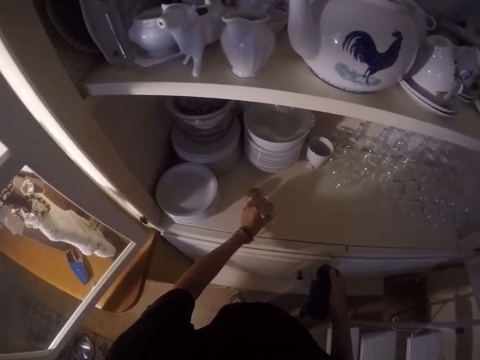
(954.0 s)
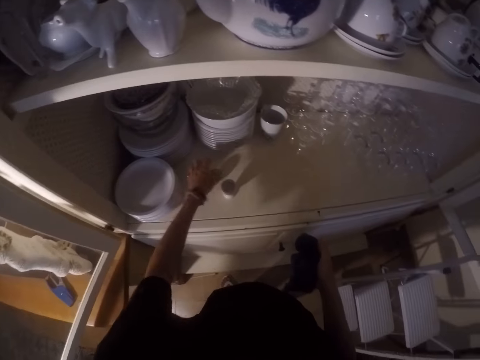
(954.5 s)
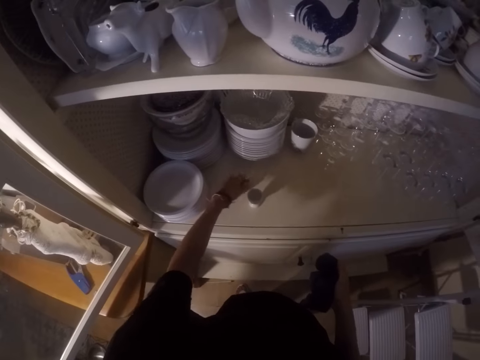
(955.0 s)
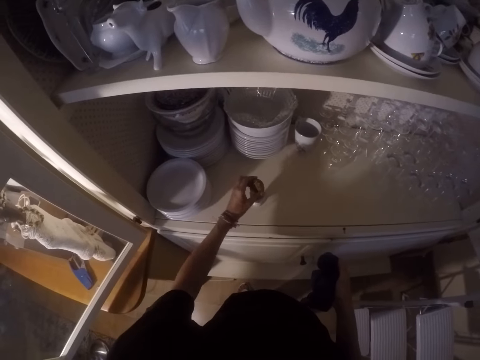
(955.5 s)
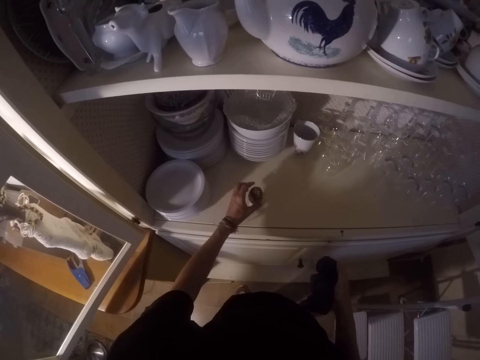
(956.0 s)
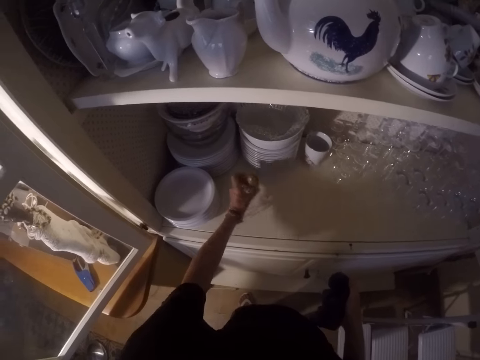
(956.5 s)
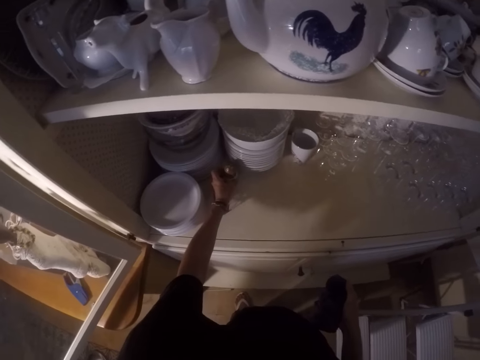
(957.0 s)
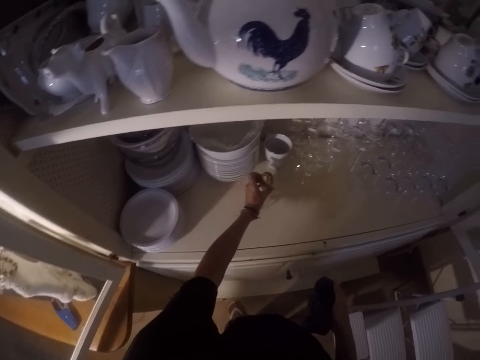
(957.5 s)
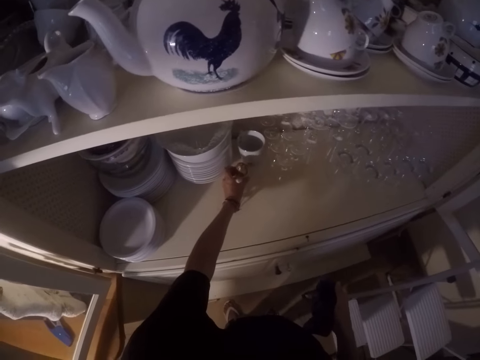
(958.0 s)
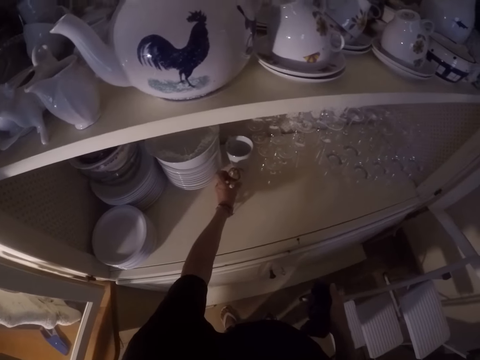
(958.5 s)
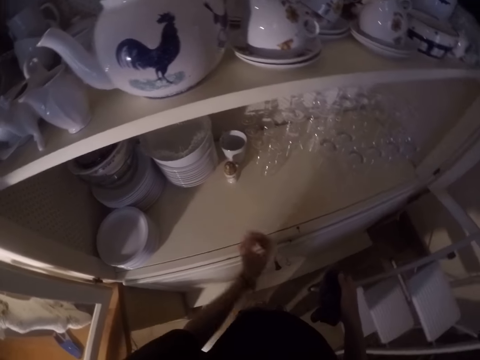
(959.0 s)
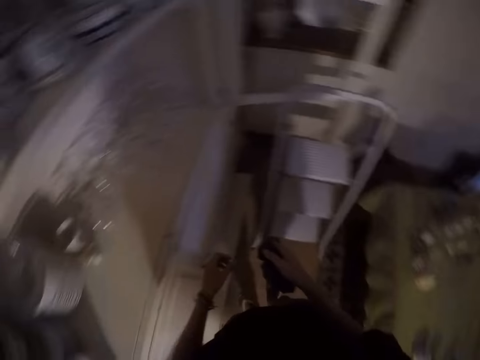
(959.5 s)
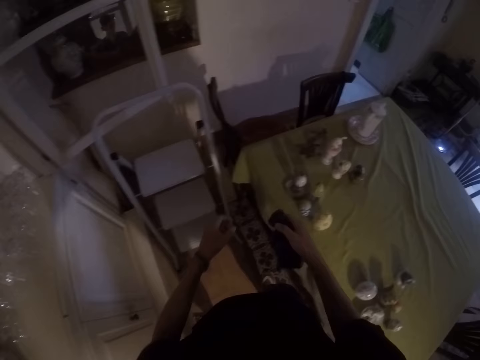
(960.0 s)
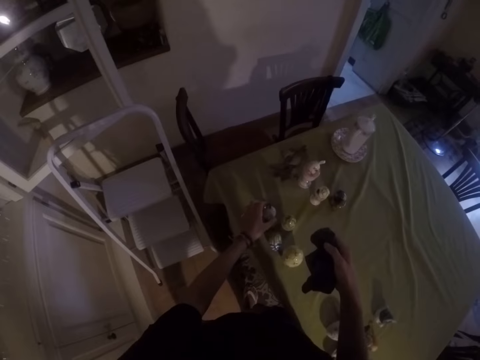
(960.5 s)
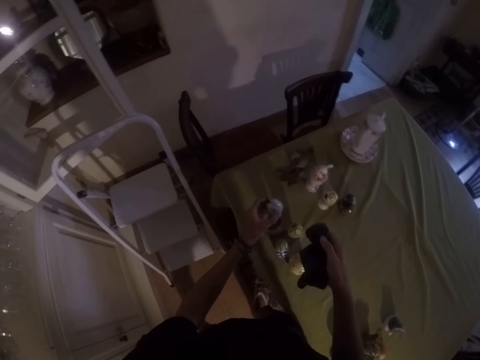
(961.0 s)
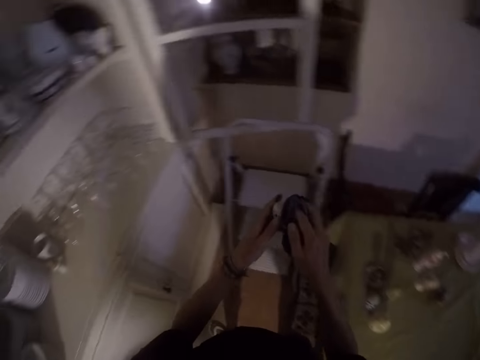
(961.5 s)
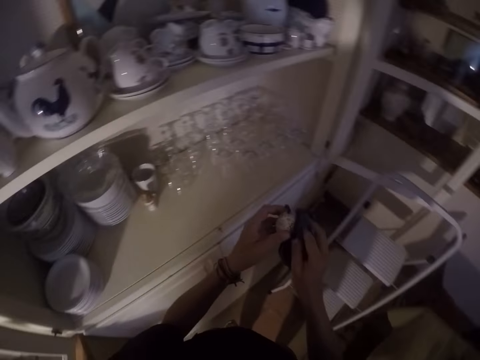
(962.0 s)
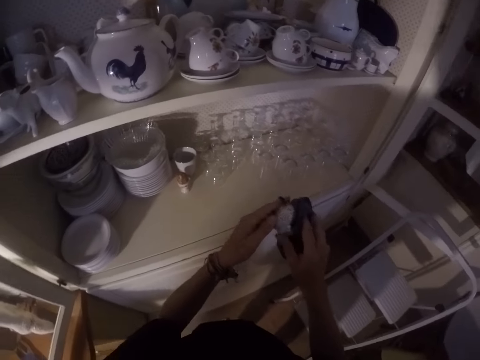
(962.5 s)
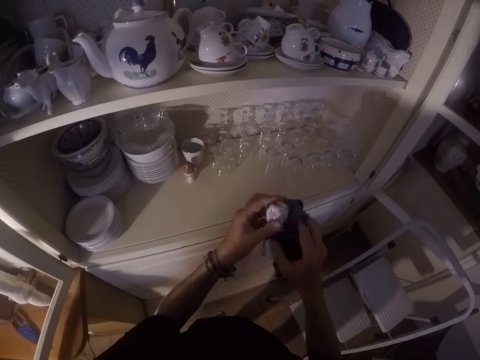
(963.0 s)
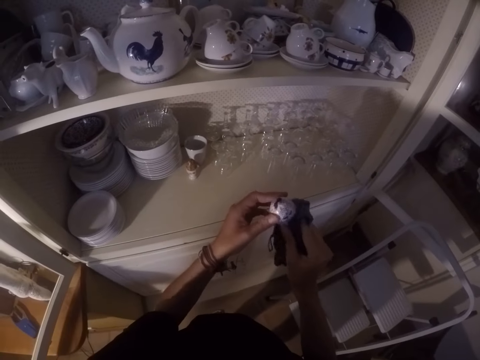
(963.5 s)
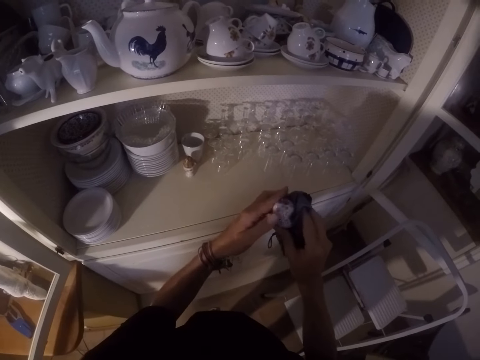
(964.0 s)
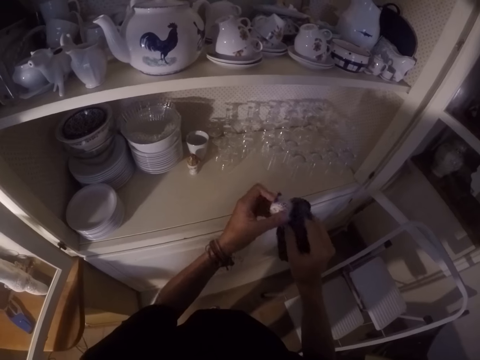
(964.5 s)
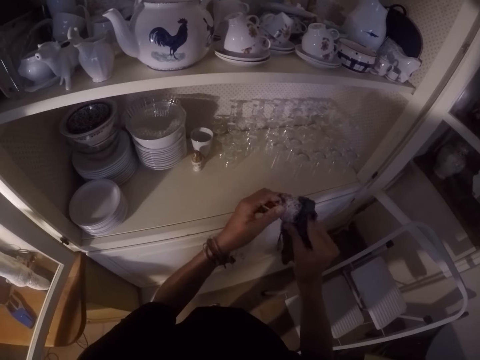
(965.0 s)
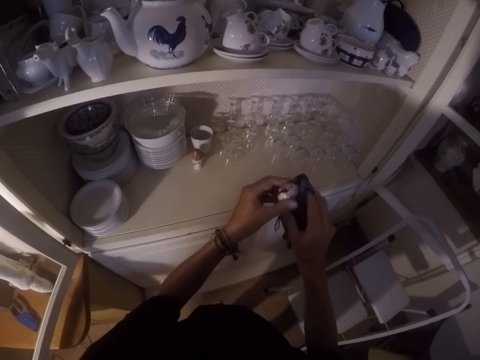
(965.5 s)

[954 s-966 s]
The camera wearer places a shell on the cabinet. They pick up the shell from the cabinet. They put the shell on the other shell. They move the shell in the cabinet. They move their hand. They walk around the house. They pick up a shell from the table. They wipe the shell with the towel.

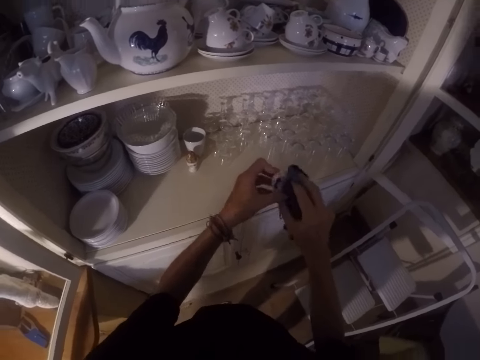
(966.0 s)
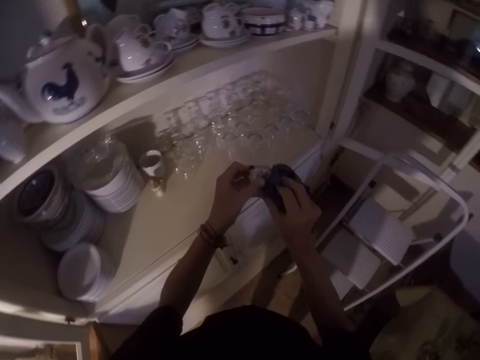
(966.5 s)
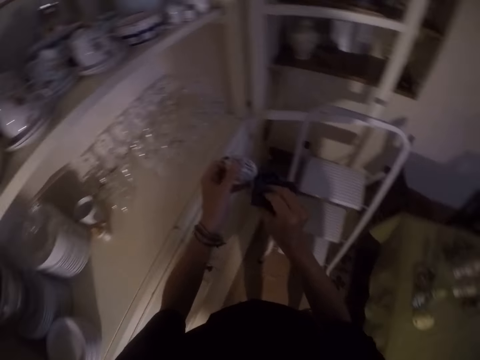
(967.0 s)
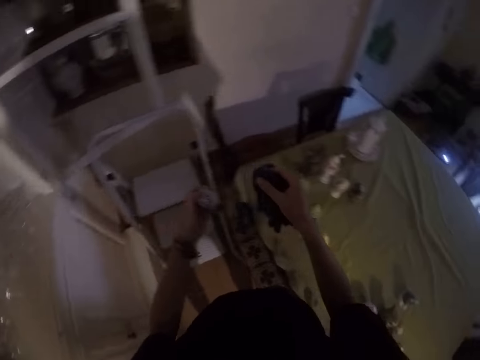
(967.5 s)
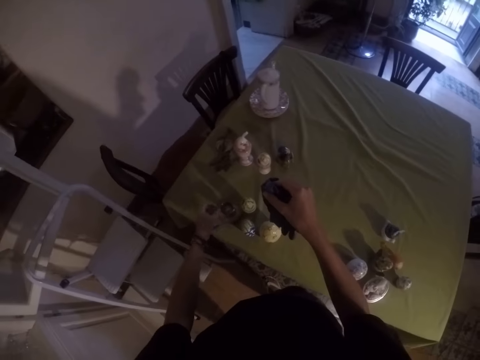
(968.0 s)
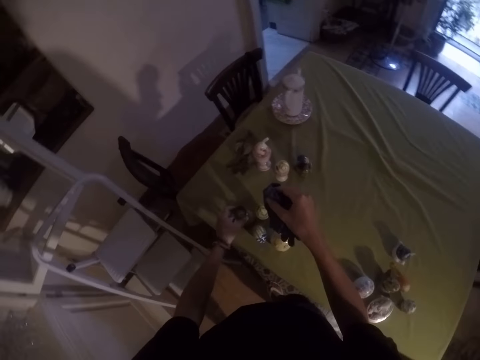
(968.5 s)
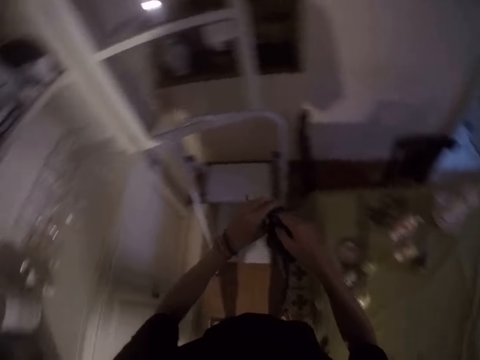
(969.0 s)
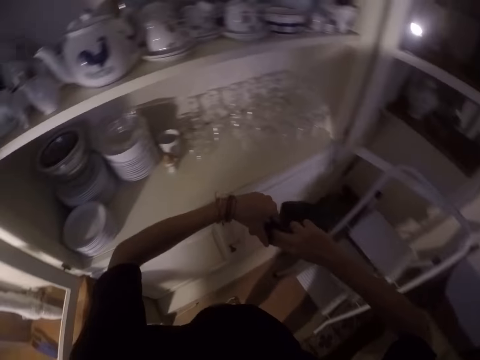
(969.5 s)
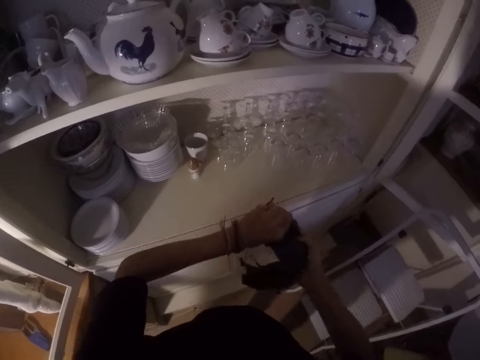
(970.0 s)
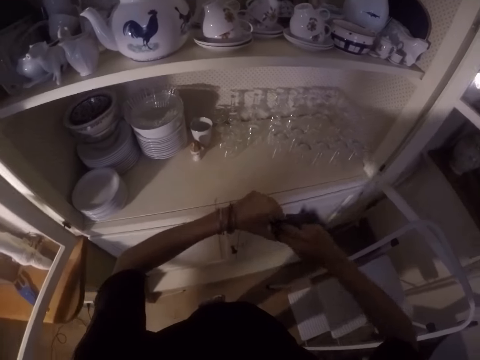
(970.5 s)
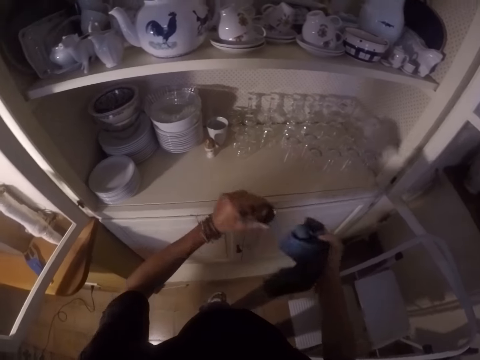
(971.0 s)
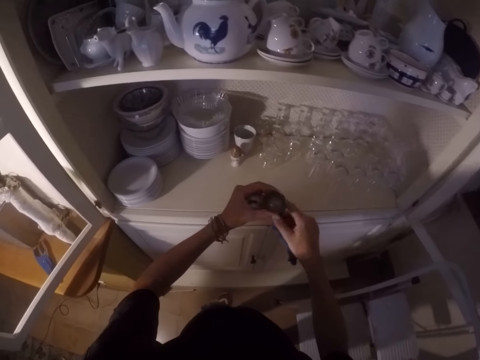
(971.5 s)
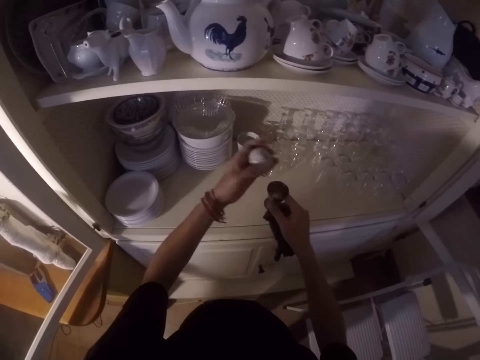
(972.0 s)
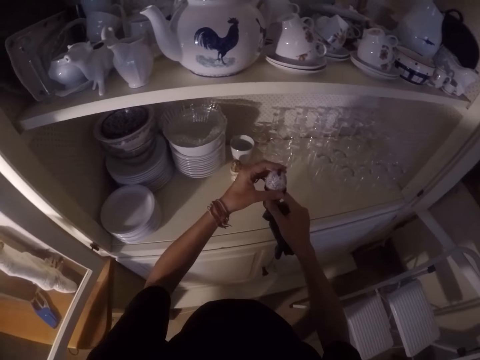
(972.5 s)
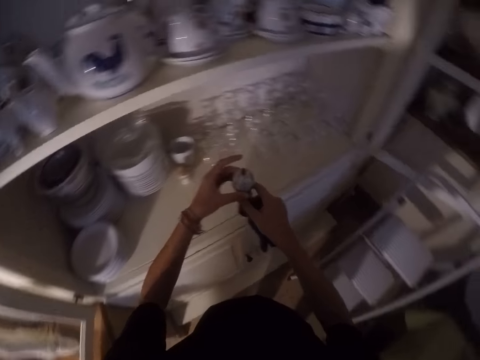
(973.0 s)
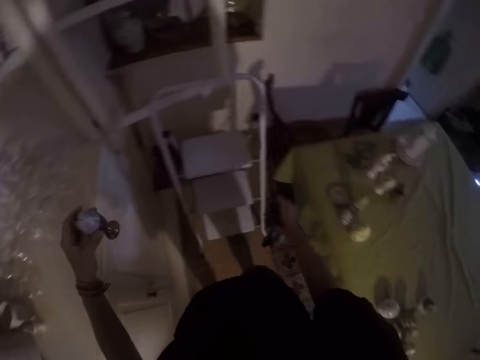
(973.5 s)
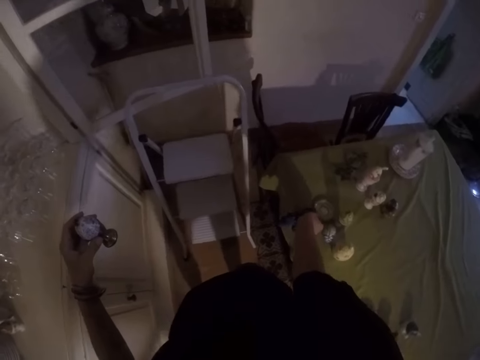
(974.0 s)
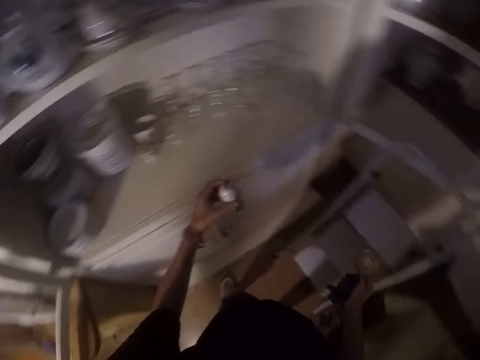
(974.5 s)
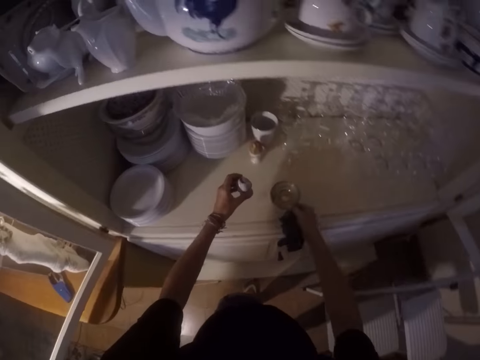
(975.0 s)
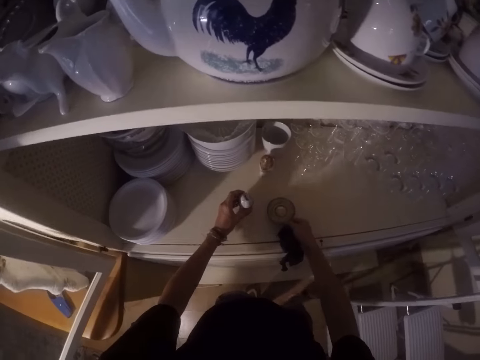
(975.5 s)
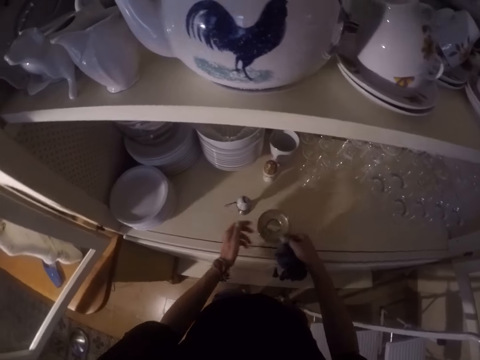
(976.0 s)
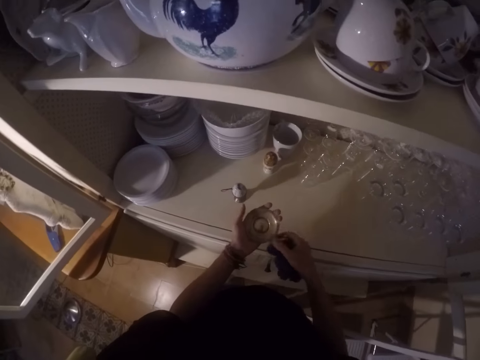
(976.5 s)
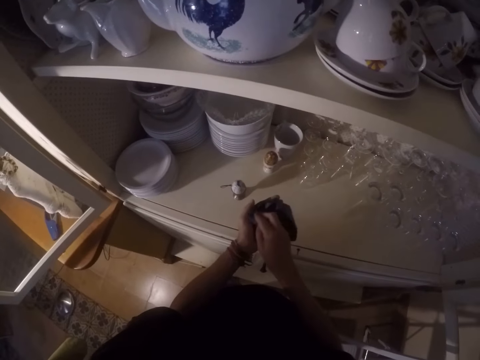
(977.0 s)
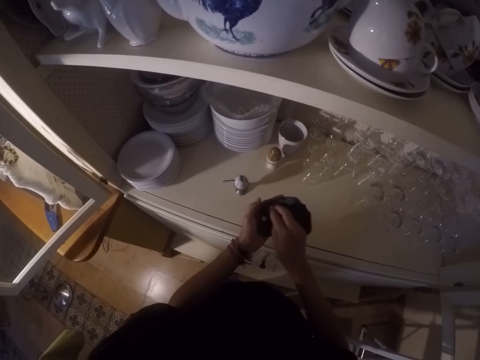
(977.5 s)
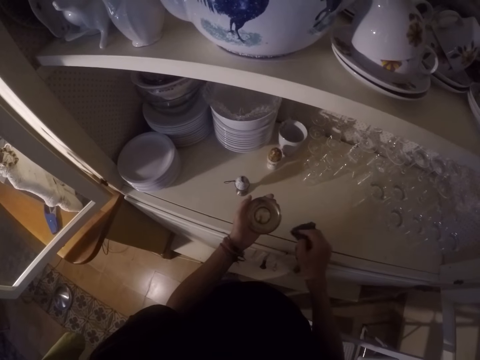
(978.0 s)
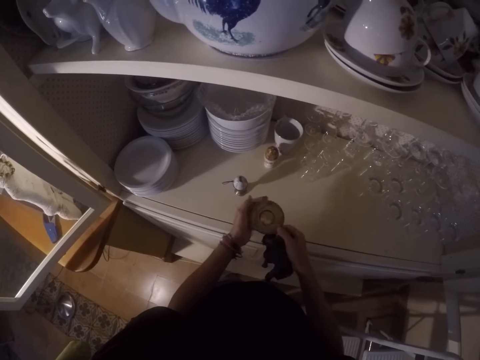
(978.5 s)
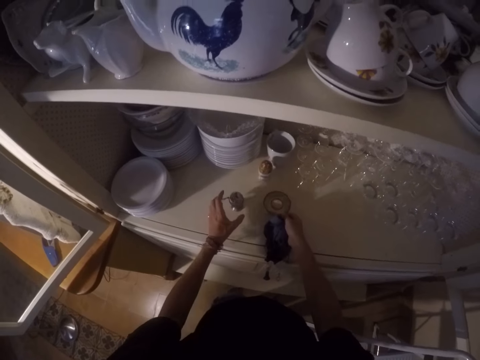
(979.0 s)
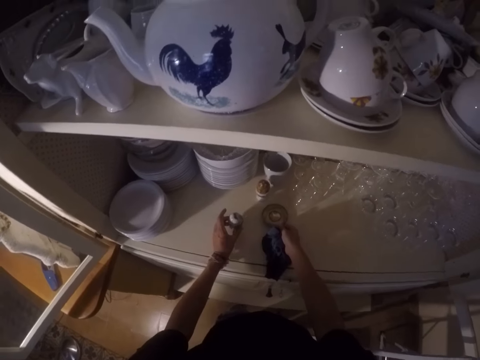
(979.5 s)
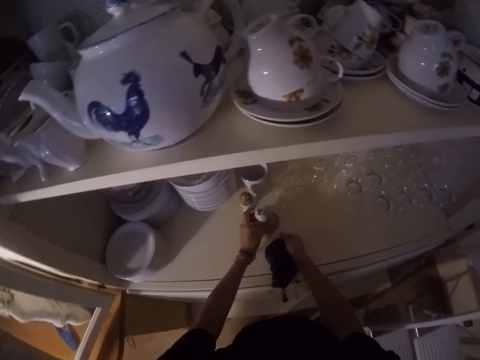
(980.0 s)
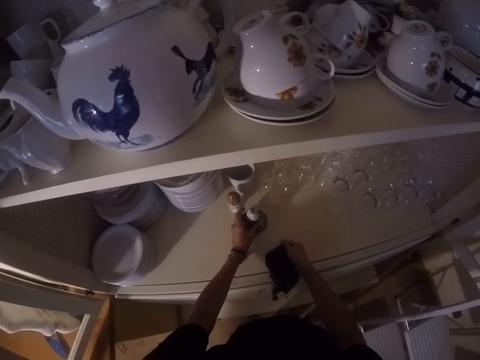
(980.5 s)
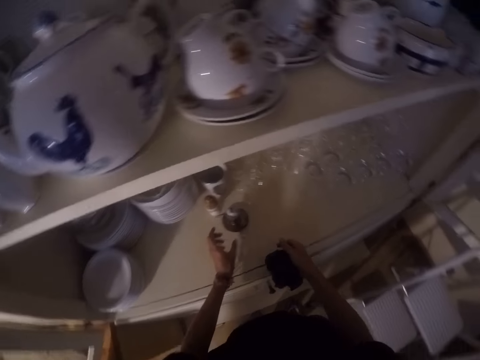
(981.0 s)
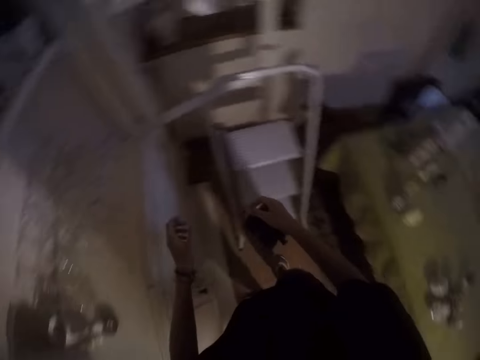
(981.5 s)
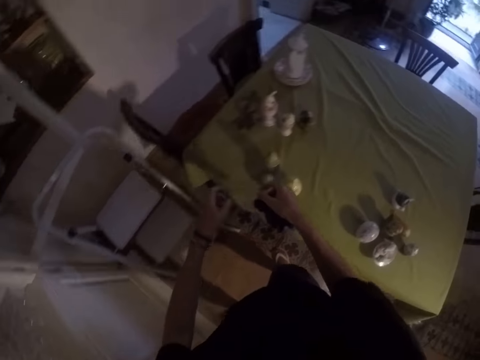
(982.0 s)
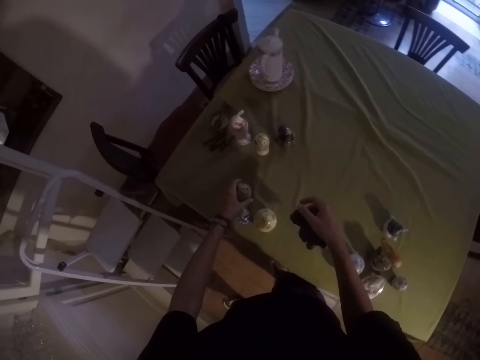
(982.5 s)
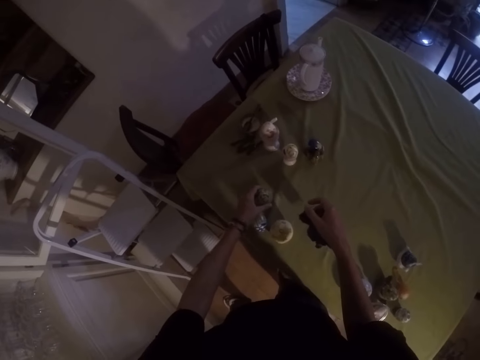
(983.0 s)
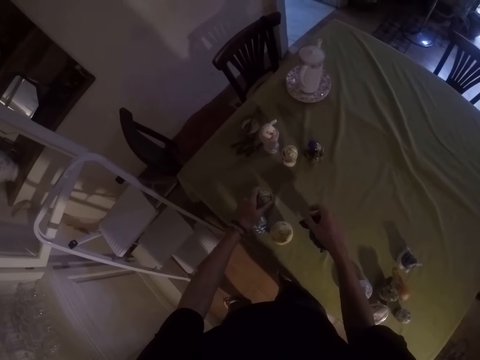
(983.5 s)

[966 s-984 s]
The camera wearer moves their hand. They place a shell on the table. They pick up the shell from the table. They wipe the shell with the towel. They put the shell on the other shell. They move their hand. They pick up a shell from the table. They place the shells in the cabinet. They hold the shell. They pick up something from the cabinet. They wipe the shell with the towel. They place the shell in the cabinet. They pick up shells from the cabinet. They put the shells on the other shells. They move their hand. They walk around the house. They pick up a shell from the table.
